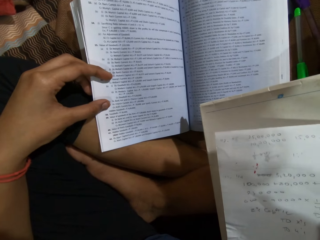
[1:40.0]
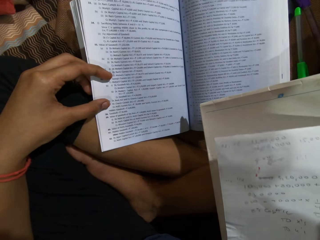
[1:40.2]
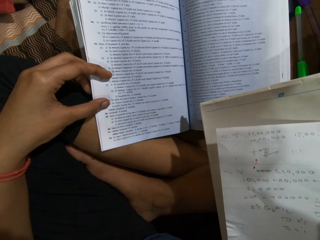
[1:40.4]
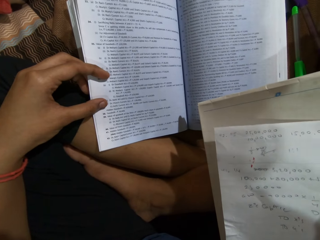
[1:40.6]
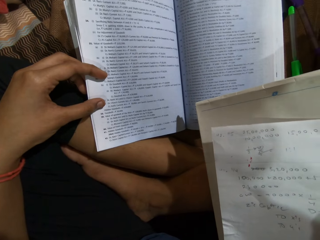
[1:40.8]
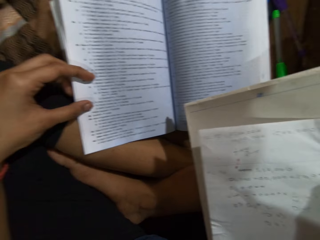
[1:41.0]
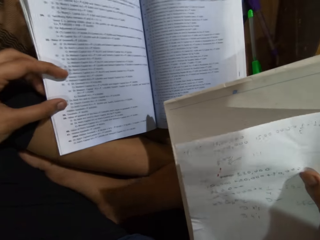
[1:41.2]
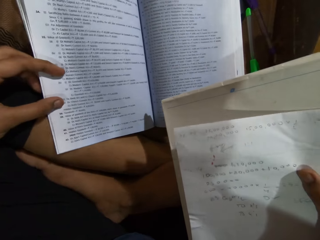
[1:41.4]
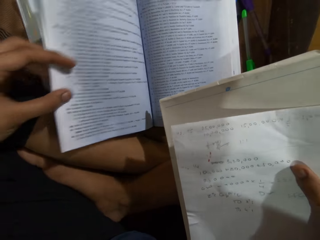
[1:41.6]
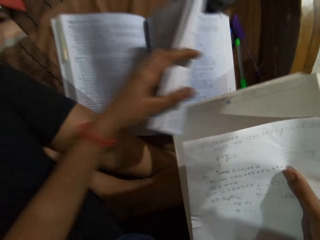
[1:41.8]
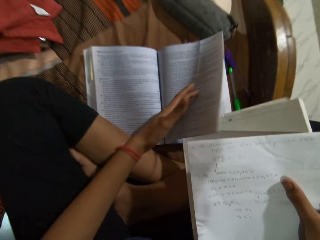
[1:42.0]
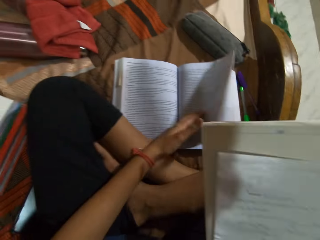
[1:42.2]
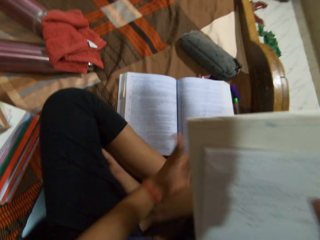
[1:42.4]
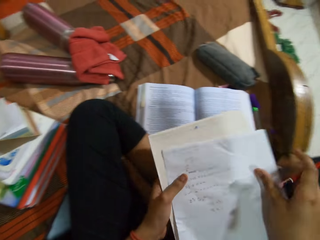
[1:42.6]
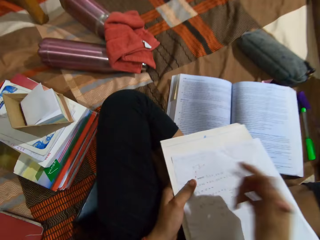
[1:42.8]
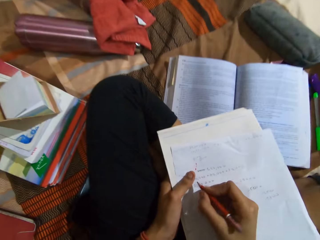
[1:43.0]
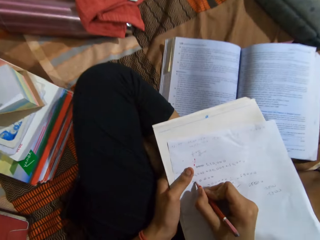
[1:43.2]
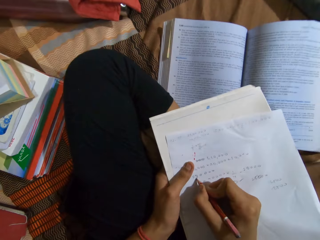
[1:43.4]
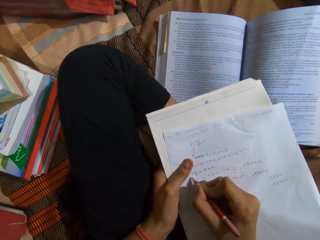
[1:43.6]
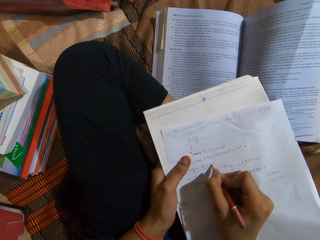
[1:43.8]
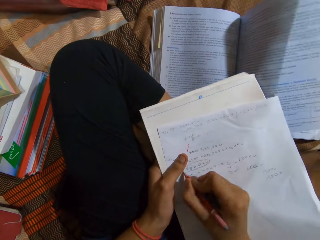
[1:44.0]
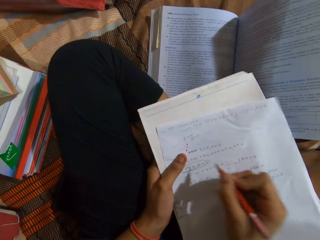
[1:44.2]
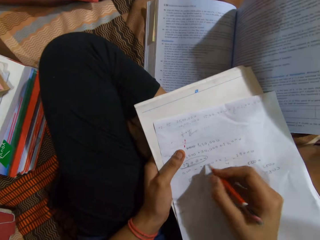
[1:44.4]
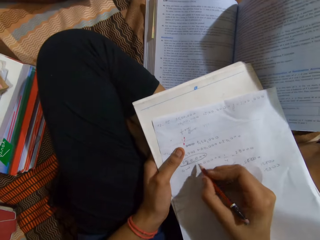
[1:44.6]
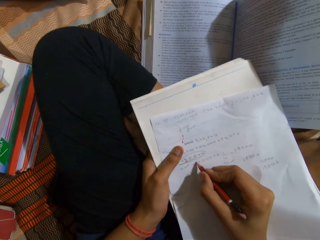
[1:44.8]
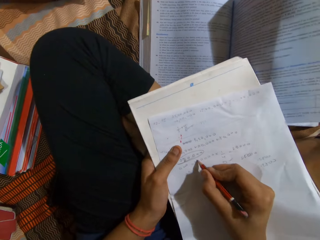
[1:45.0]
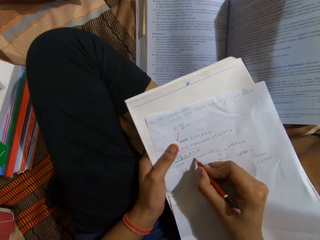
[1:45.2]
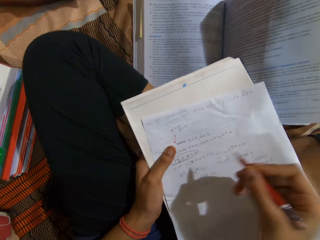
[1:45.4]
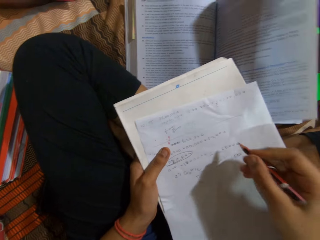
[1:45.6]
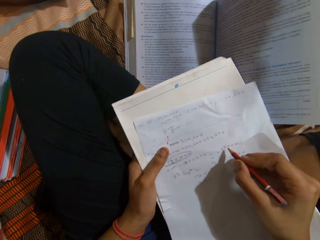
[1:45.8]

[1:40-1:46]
The camera wearer turns a page of a book on a bed with a hand. They write on a piece of paper with a pencil.

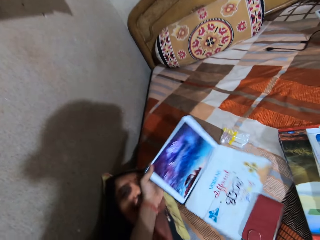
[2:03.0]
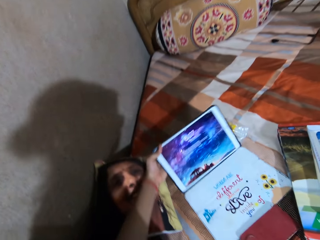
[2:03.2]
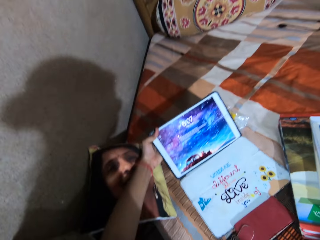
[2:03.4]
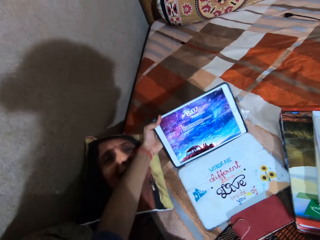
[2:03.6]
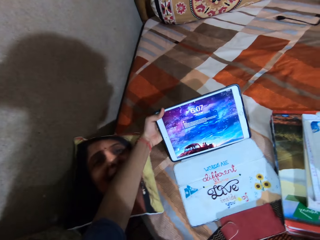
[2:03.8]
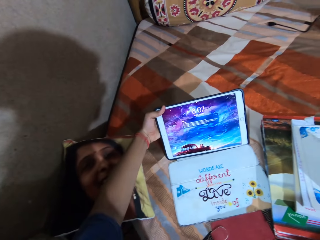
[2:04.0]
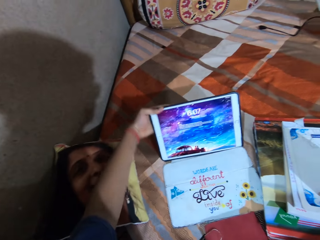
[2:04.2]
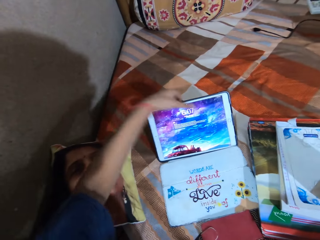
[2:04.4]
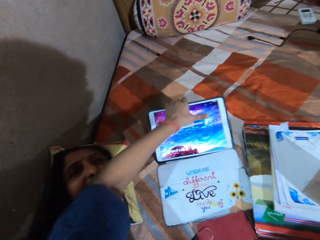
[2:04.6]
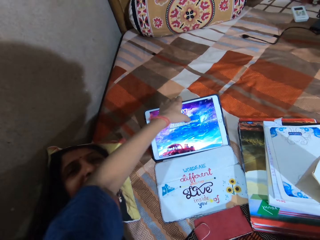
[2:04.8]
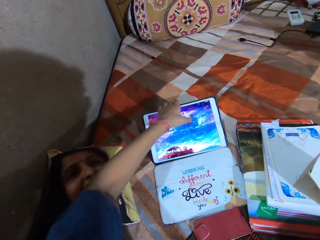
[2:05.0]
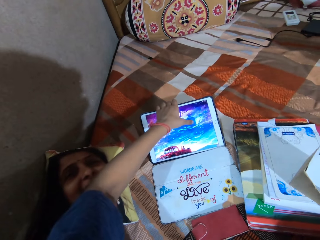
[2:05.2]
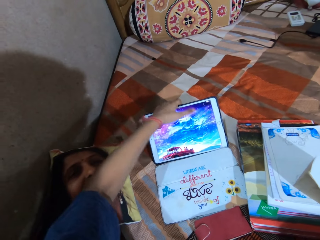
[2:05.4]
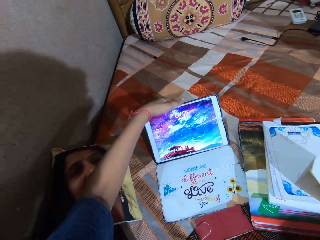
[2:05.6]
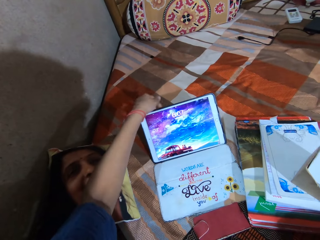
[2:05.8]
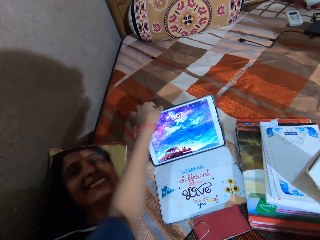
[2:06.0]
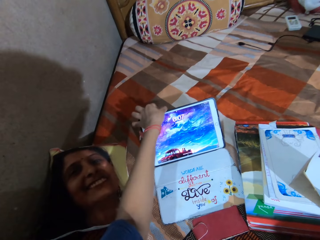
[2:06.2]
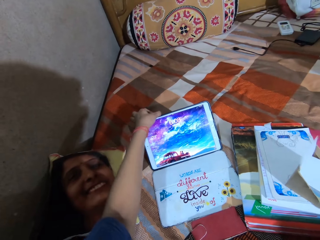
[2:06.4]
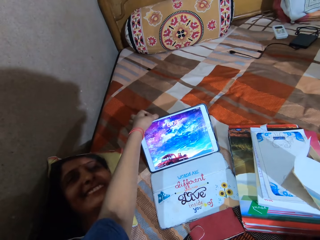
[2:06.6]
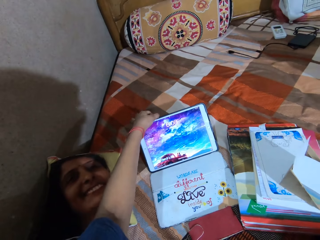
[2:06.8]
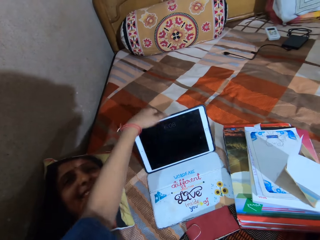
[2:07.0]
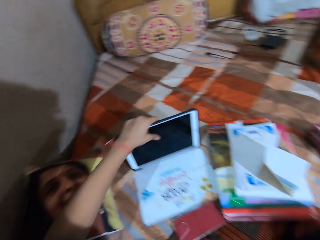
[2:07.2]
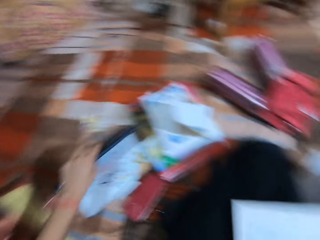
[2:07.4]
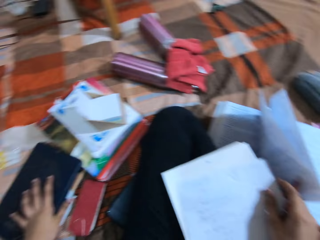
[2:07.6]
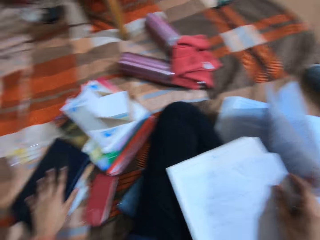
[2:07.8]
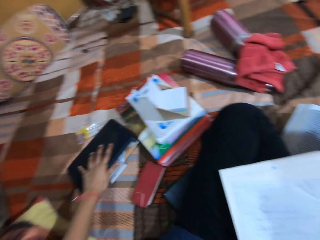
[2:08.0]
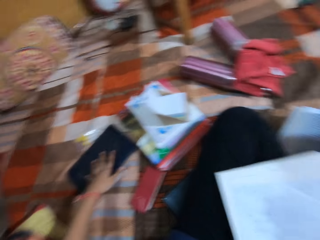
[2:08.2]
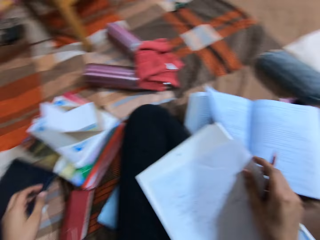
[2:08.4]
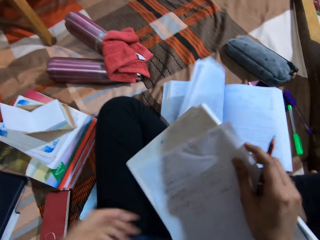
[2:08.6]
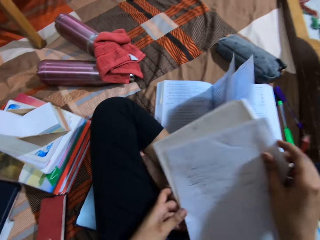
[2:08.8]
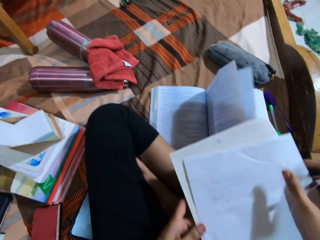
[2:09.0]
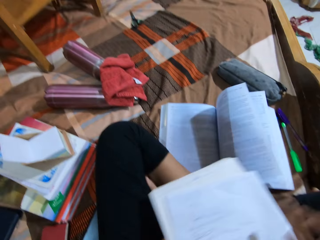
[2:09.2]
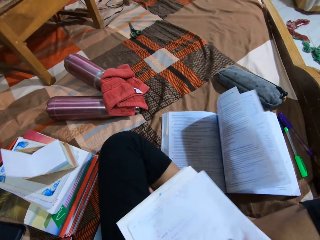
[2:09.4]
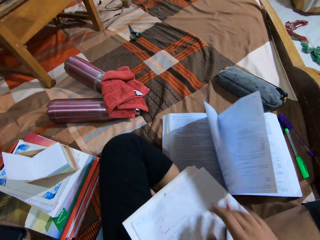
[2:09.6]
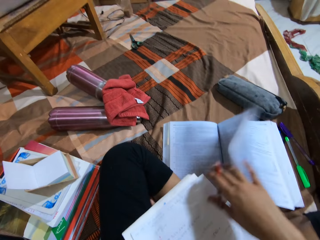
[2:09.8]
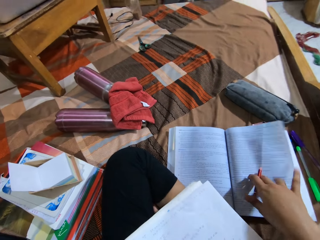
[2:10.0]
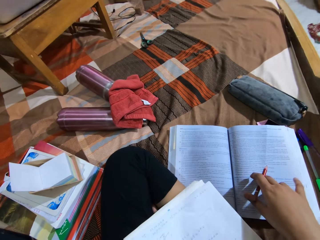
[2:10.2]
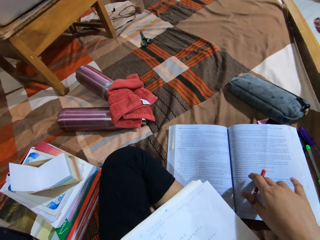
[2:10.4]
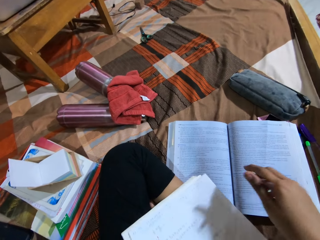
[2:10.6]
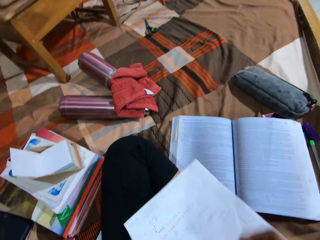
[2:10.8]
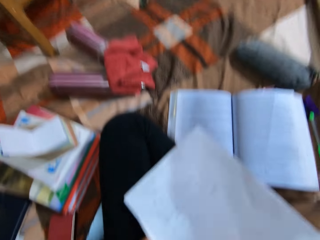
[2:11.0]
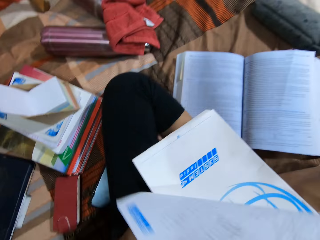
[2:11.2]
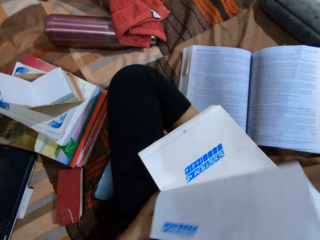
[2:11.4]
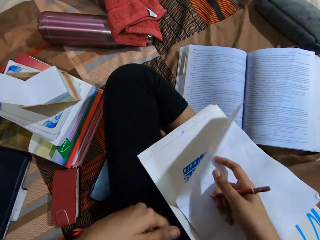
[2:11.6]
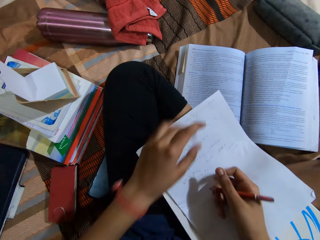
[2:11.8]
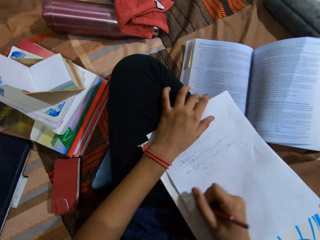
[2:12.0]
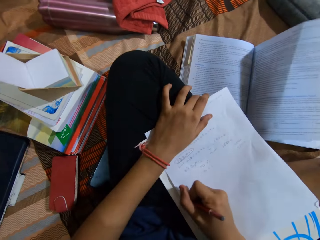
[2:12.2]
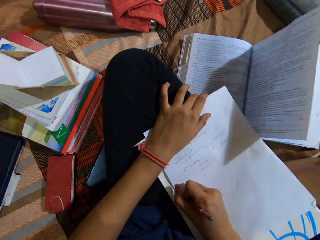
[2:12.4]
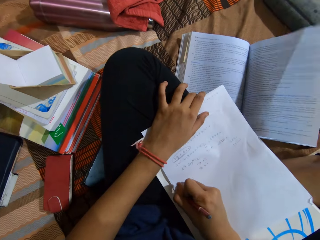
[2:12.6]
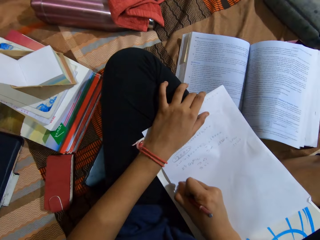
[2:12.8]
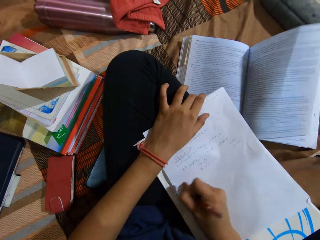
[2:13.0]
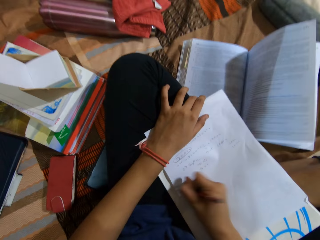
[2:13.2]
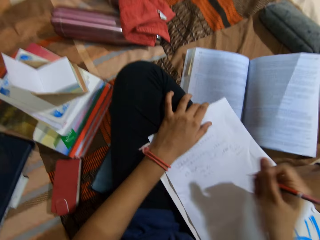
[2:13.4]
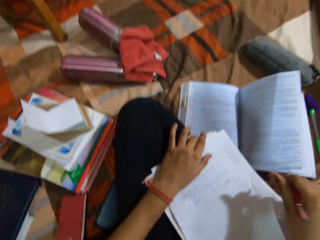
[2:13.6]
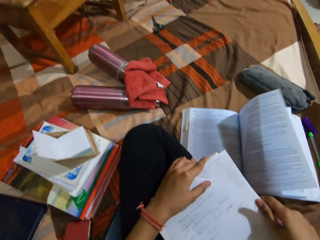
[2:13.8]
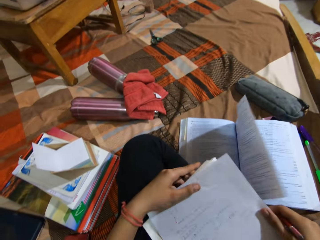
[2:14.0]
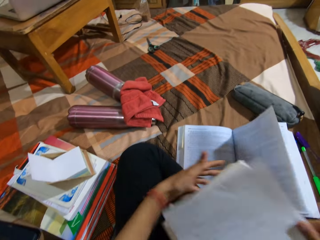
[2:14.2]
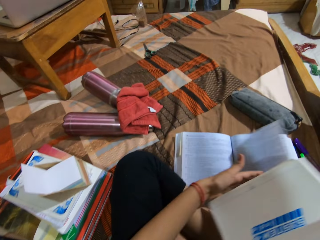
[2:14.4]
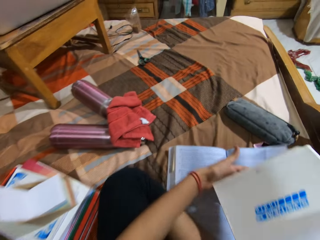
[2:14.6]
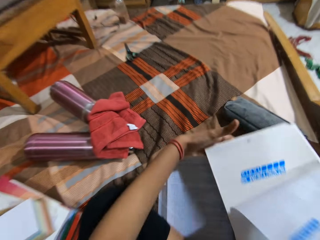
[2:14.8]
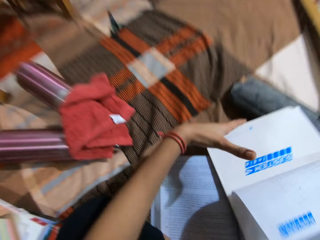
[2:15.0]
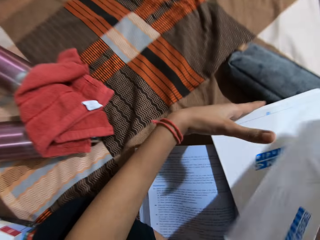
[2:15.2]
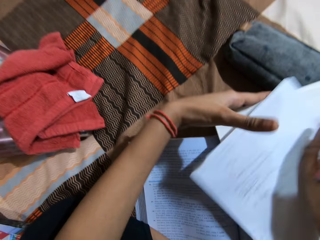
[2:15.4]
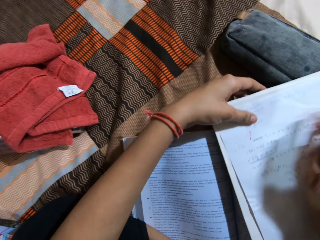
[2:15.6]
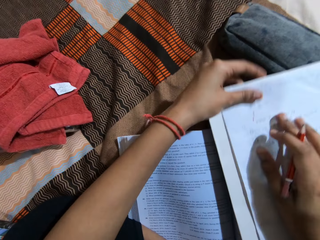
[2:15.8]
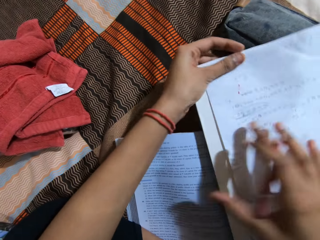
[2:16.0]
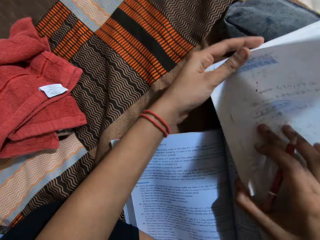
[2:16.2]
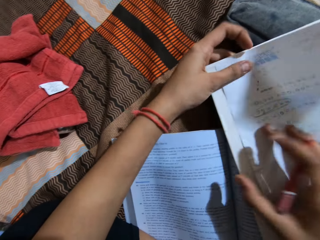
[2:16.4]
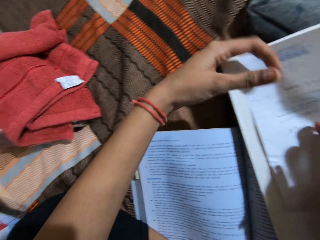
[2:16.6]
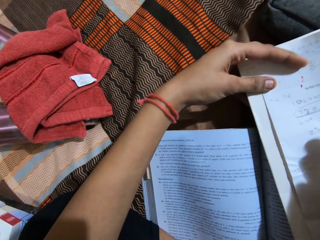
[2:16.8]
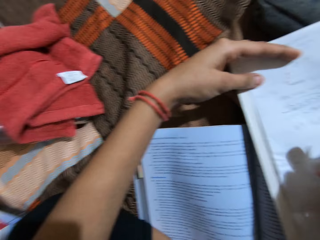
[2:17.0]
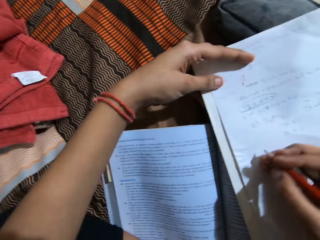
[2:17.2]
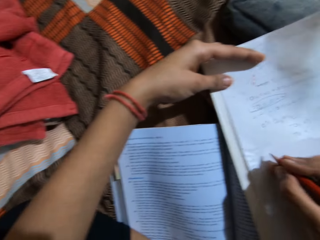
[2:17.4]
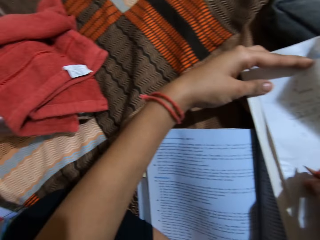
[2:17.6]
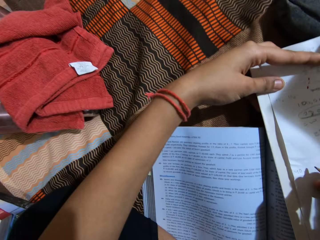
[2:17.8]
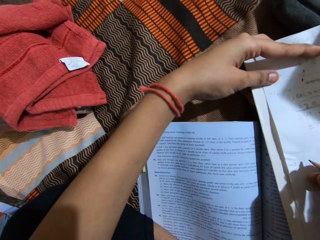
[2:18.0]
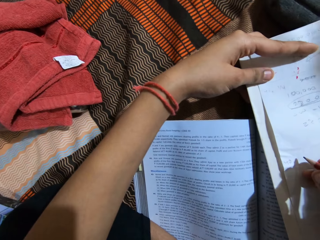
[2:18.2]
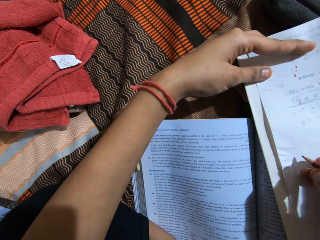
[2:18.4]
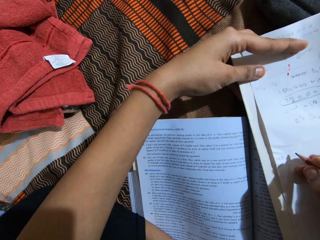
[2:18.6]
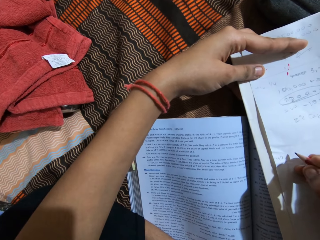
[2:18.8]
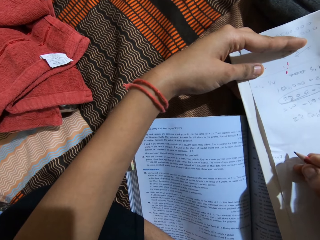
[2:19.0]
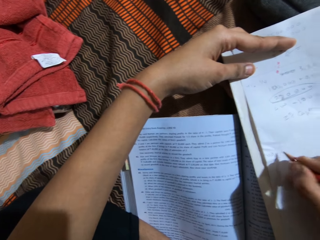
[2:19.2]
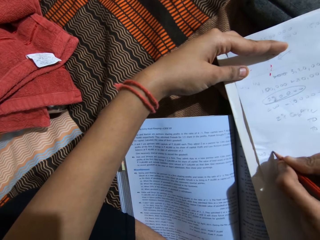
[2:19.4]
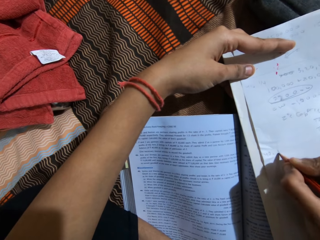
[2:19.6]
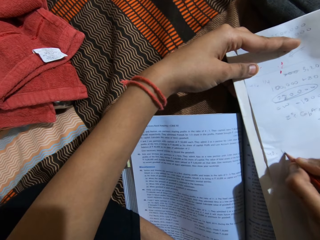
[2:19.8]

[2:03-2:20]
The camera wearer opens up a tablet with a hand. They move the tablet on a bed. They press the mobile tablet. They rub the tablet with a finger. They look at the tablet on the bed. They close the tablet with a hand. They move a piece of paper on a hand. They hold down the page of the textbook with the finger on the bed. They write on the piece of paper with a pencil. They put down the piece of paper on the textbook. They look at the piece of paper on the textbook. They read the textbook.
